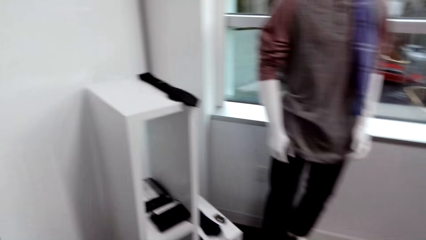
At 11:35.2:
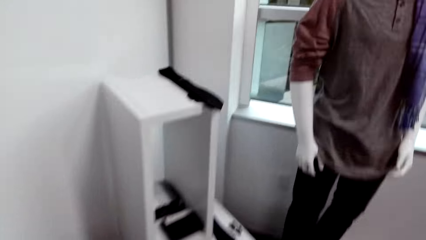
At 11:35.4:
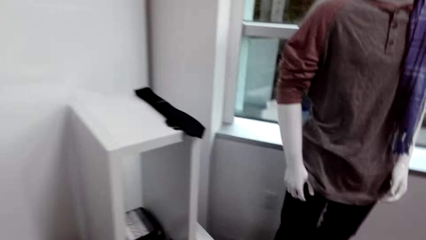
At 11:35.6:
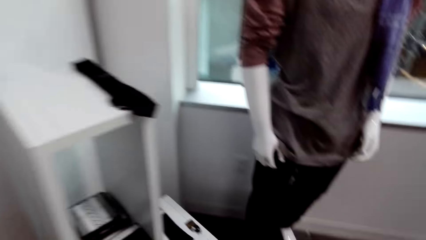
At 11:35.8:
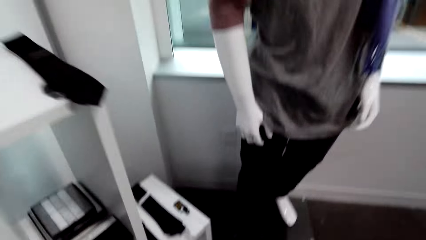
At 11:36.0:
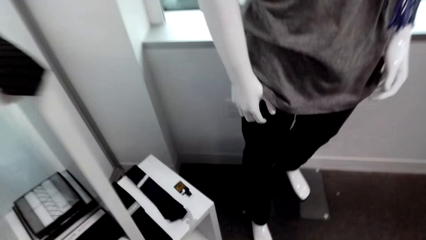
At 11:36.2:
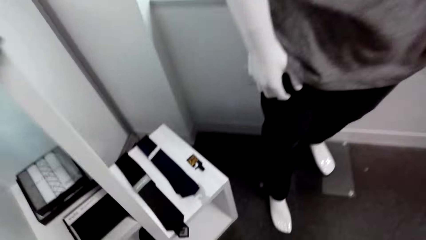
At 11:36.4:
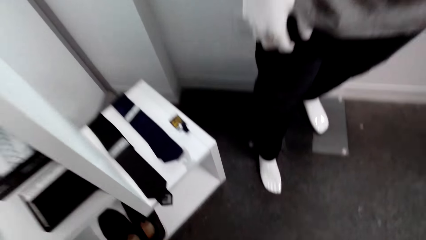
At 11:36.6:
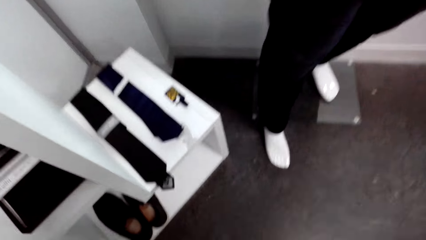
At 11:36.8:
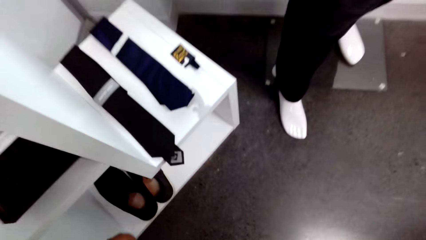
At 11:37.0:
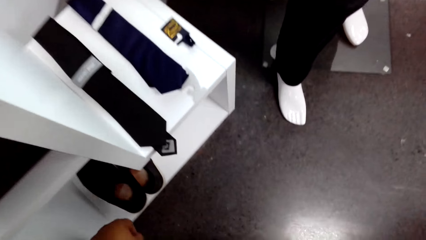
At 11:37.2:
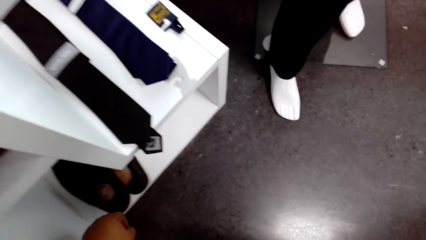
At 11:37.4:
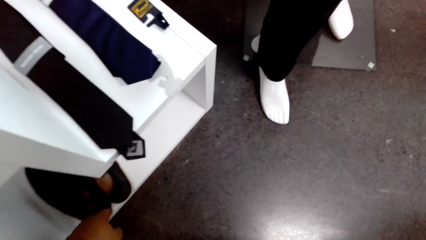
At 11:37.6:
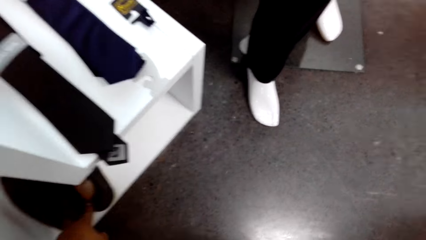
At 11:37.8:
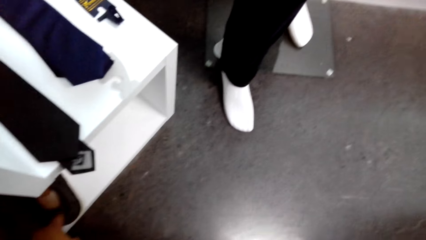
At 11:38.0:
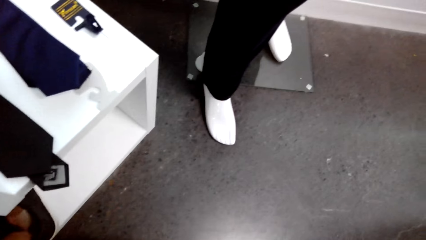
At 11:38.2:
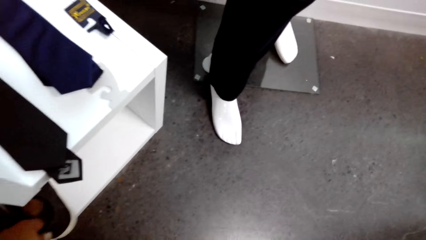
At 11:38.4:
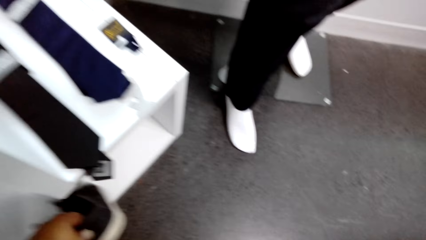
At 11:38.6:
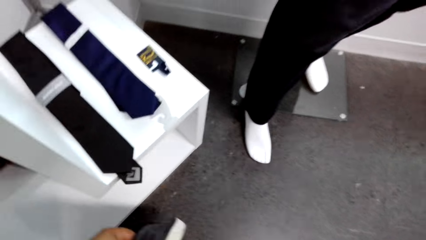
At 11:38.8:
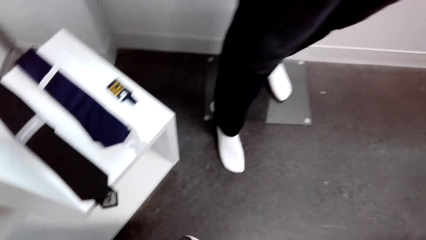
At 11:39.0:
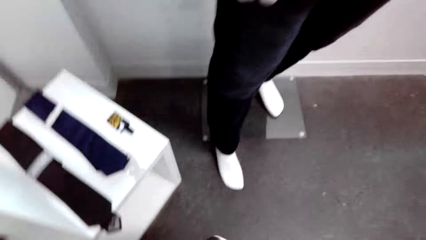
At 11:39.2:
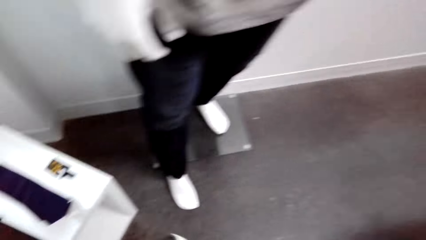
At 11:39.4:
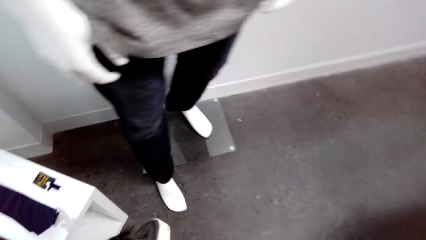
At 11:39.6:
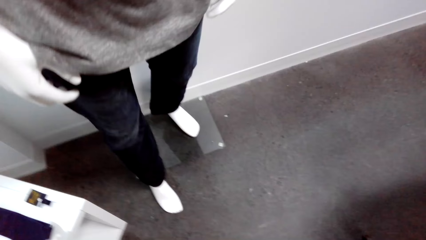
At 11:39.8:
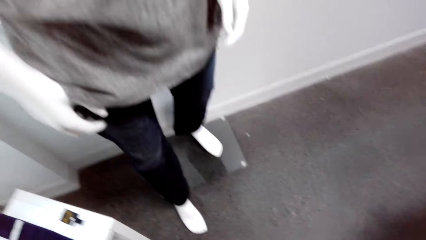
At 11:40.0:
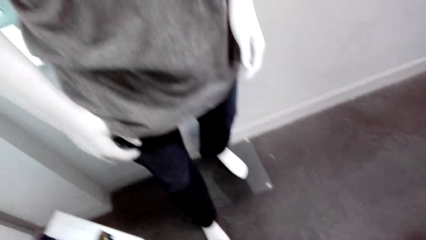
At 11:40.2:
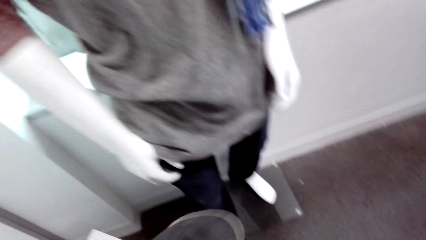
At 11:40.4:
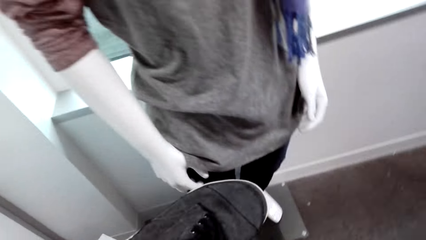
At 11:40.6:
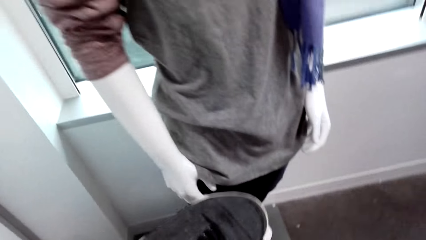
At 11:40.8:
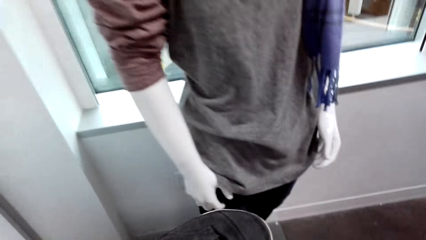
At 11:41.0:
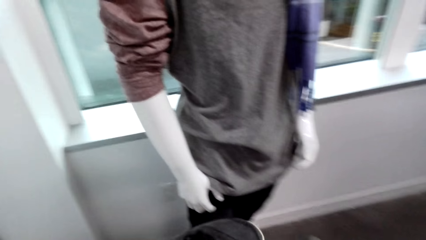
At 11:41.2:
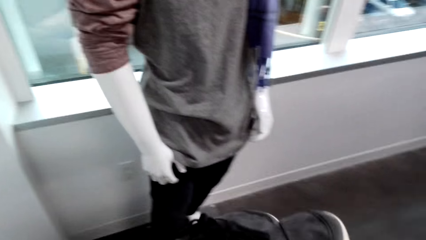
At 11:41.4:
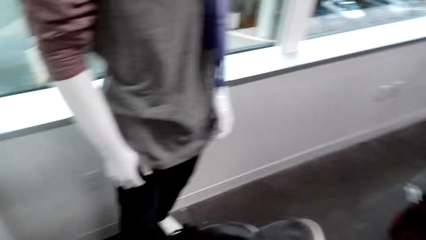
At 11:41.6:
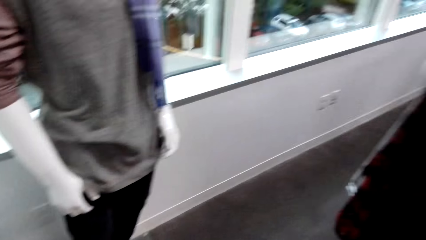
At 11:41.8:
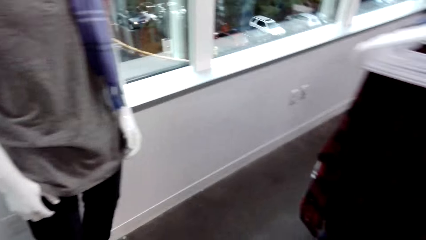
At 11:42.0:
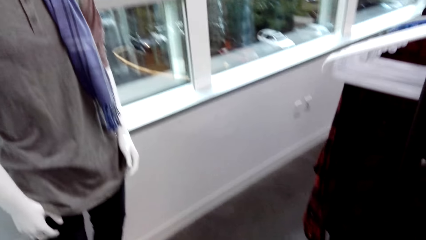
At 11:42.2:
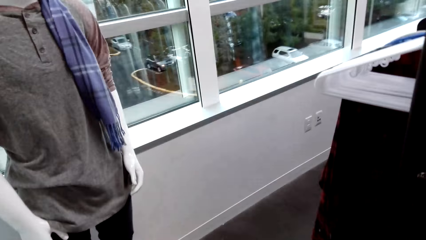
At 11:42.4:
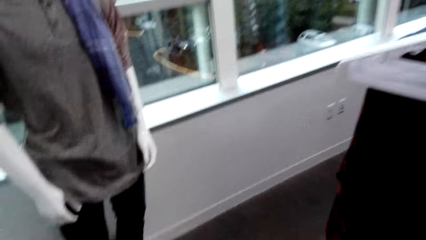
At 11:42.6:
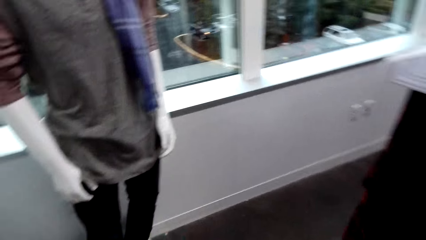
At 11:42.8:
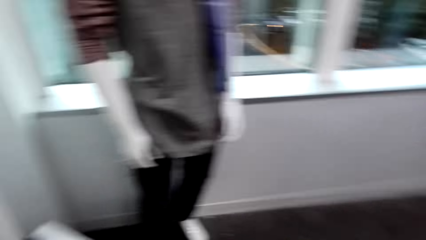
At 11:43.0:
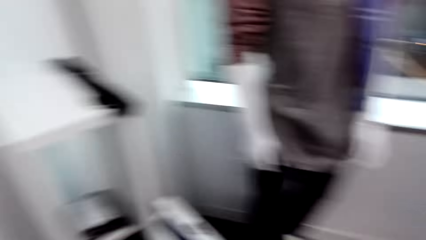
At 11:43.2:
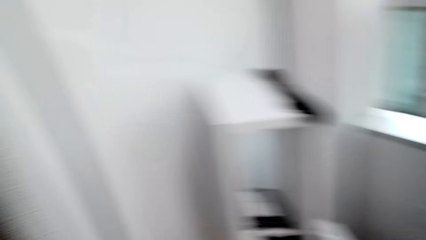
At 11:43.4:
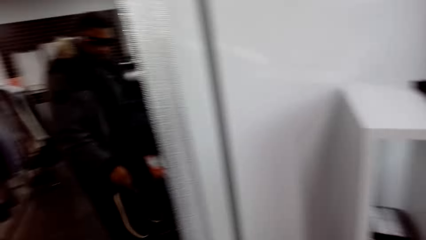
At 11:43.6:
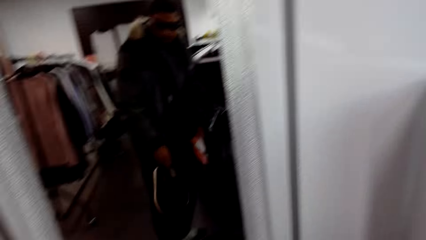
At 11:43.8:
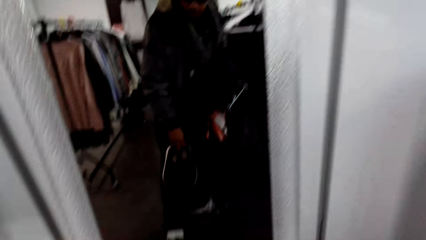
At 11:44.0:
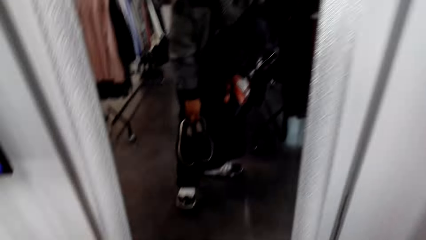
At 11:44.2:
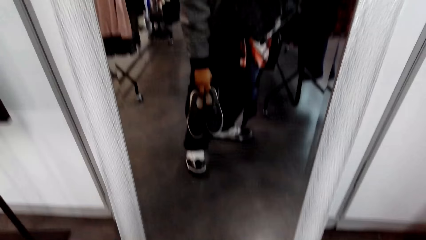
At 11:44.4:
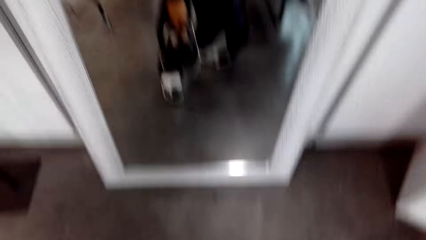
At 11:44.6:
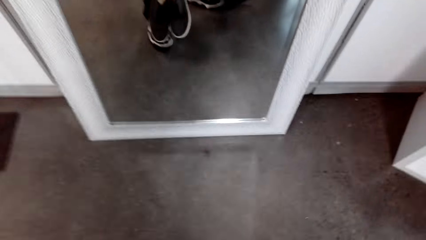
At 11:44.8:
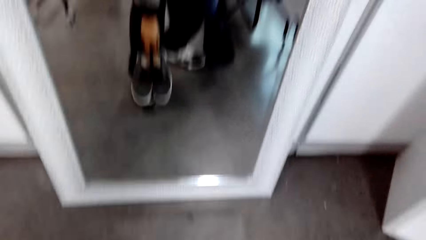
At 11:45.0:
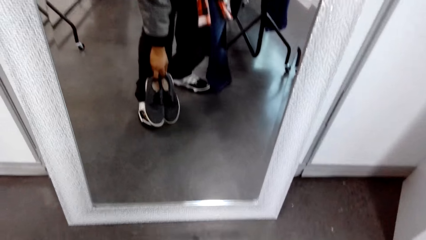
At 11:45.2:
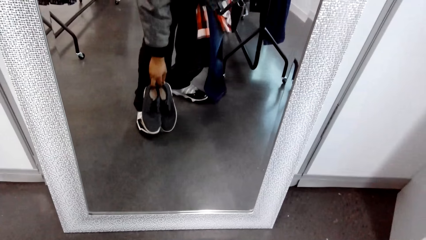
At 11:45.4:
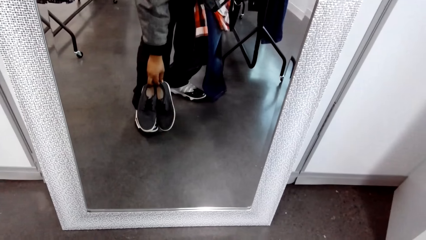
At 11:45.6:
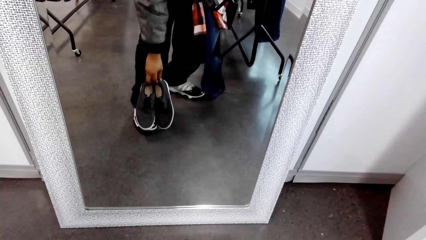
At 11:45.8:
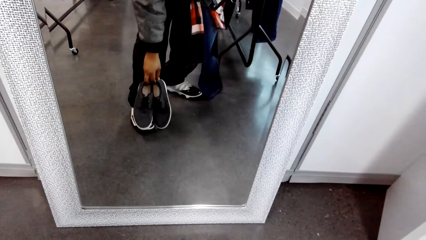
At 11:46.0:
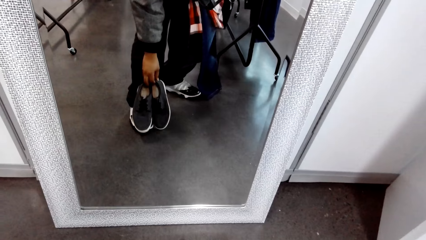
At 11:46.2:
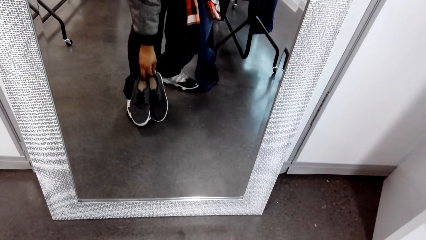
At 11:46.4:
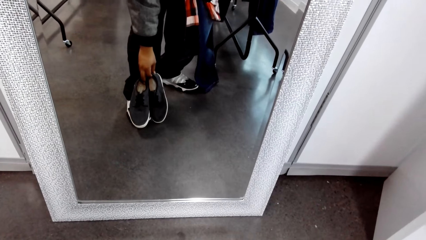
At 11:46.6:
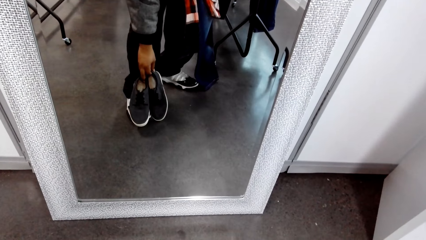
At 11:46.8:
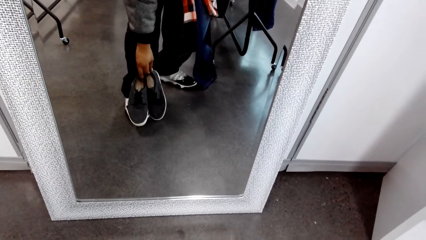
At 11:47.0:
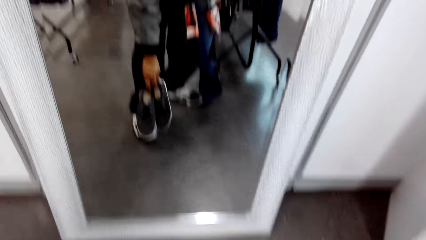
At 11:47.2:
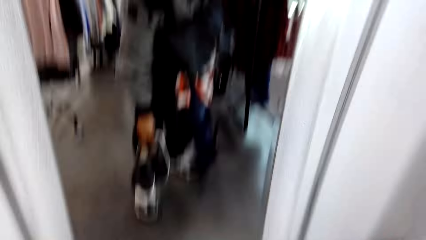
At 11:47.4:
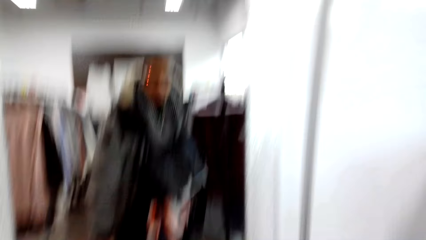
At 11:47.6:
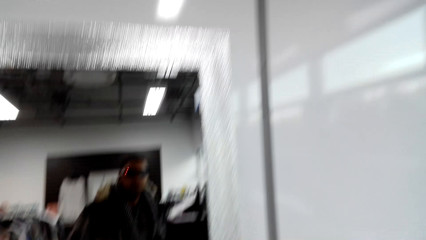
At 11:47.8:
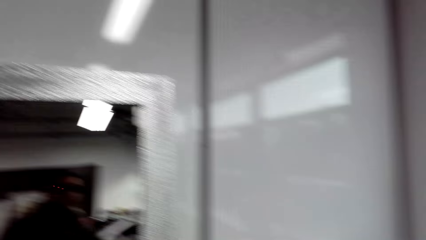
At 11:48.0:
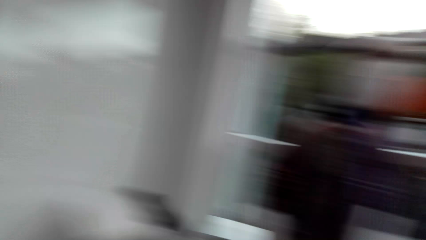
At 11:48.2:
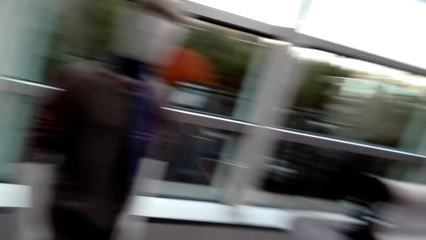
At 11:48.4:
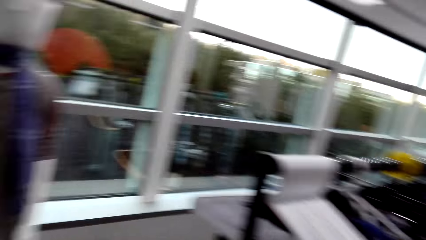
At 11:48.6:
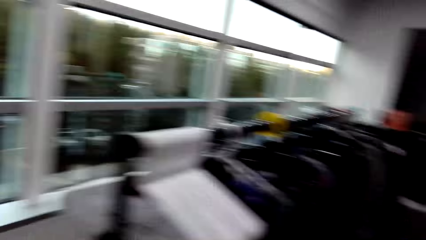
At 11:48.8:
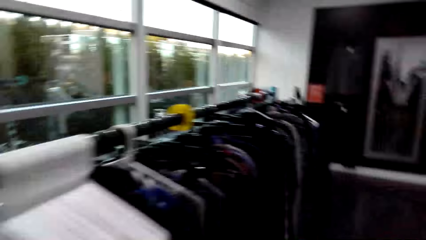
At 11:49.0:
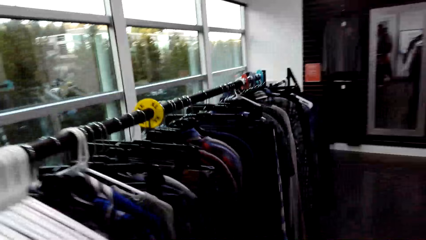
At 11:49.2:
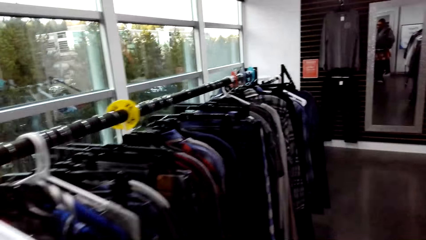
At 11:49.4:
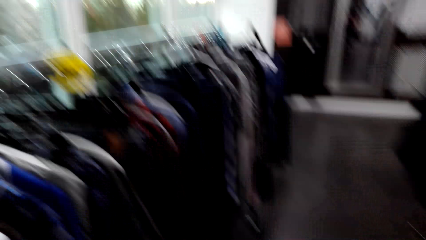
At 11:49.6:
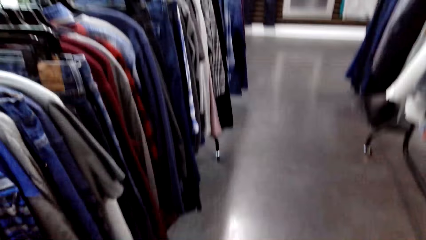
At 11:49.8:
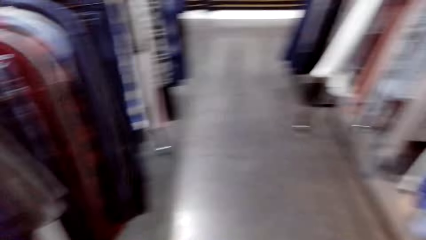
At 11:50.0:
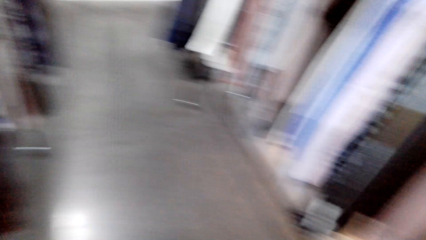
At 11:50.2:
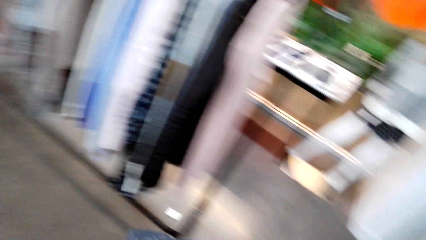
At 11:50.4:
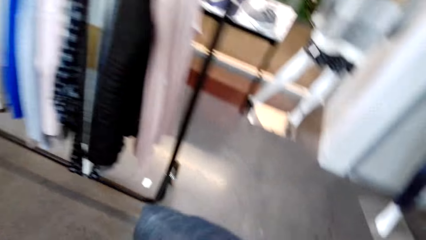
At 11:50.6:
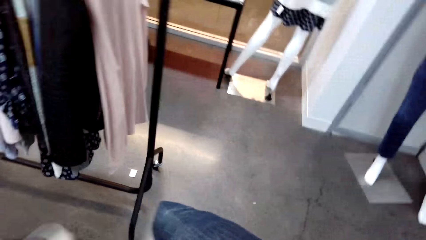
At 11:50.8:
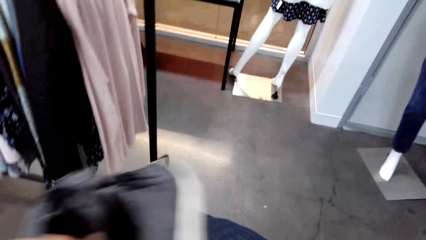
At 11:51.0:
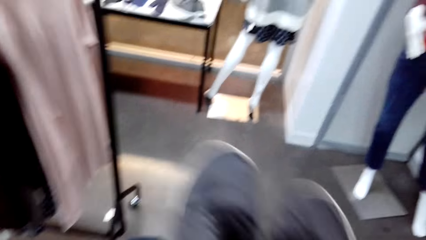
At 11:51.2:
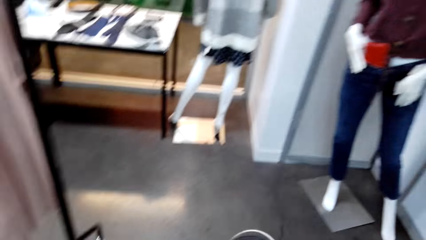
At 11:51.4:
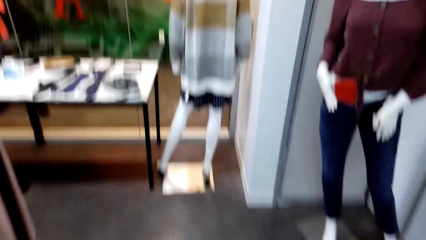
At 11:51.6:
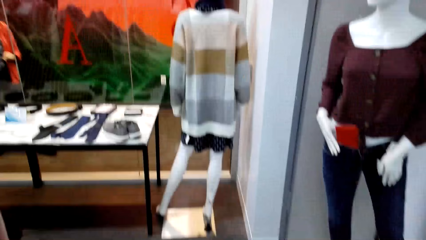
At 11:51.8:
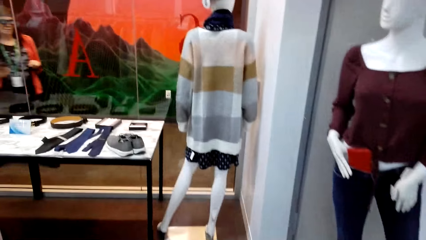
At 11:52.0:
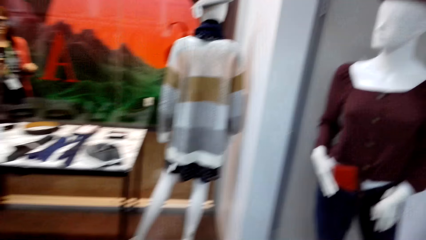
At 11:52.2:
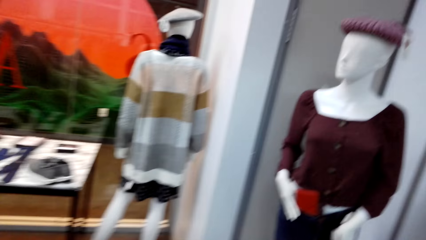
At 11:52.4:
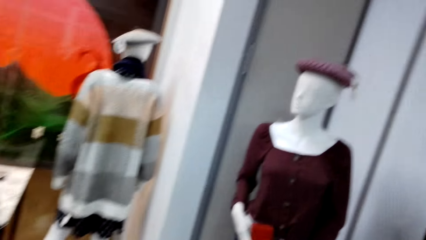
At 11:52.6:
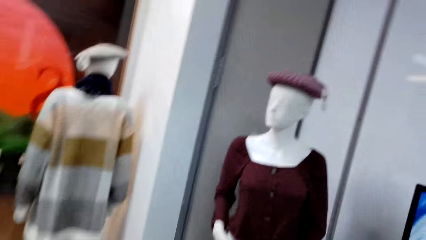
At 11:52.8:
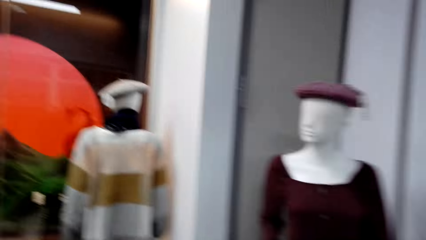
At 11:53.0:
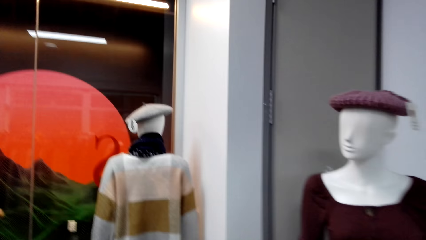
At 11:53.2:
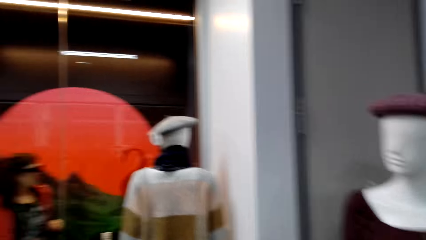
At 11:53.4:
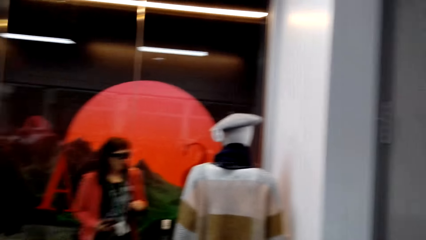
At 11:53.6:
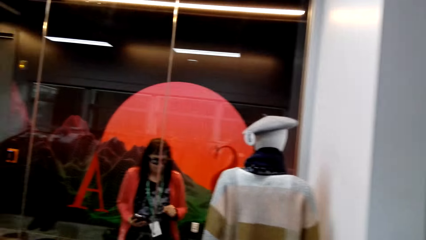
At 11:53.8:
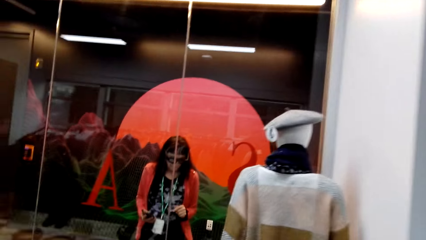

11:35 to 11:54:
The camera wearer picks up a pair of shoes from a drawer with his left hand. He places the pair of shoes on his right shoe with his right hand. He picks the pair of shoes from his right shoe with his right hand. He drops the pair of shoes on the jean trouser in his right hand with his left hand.
